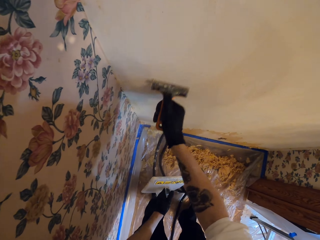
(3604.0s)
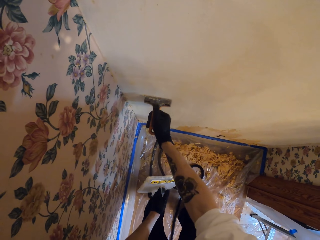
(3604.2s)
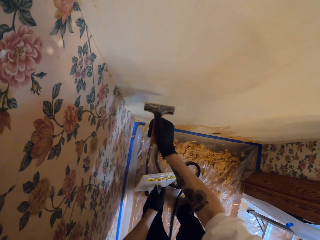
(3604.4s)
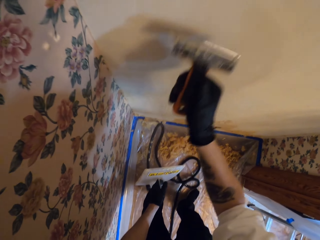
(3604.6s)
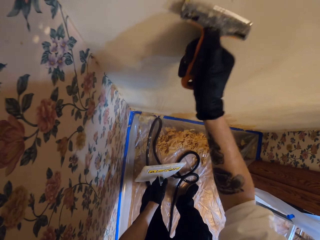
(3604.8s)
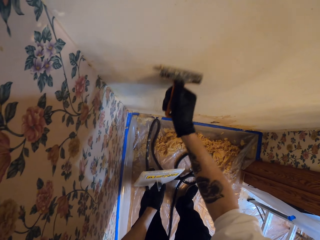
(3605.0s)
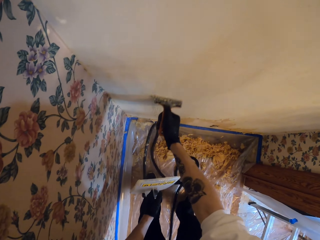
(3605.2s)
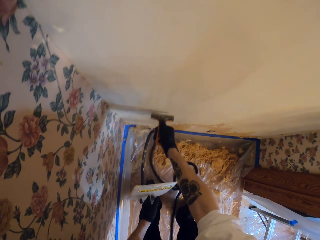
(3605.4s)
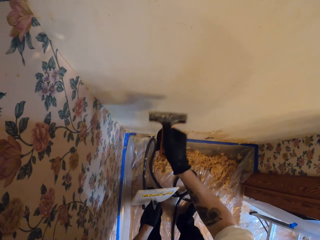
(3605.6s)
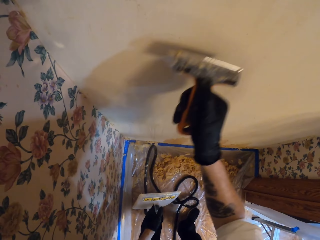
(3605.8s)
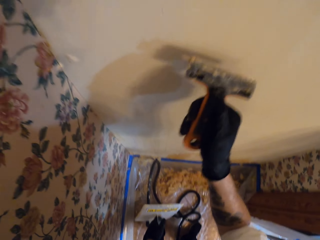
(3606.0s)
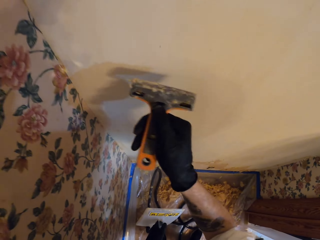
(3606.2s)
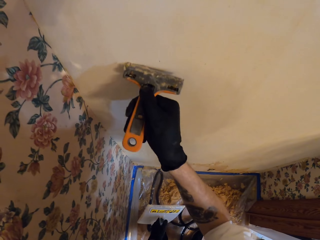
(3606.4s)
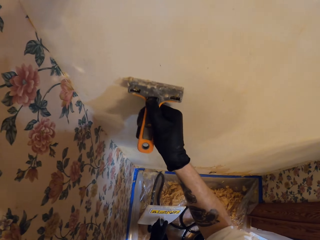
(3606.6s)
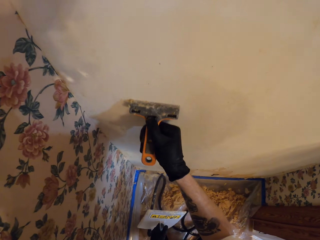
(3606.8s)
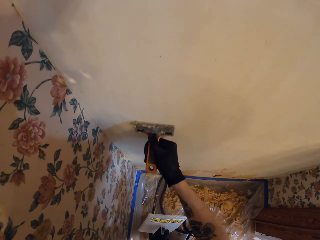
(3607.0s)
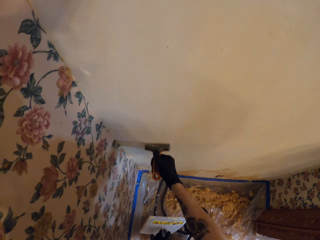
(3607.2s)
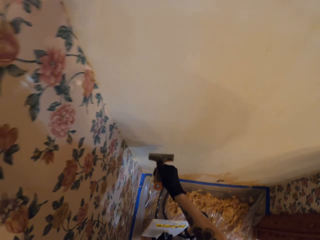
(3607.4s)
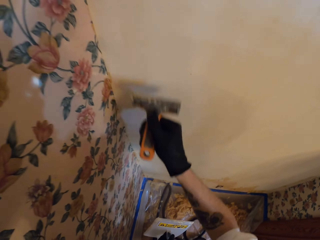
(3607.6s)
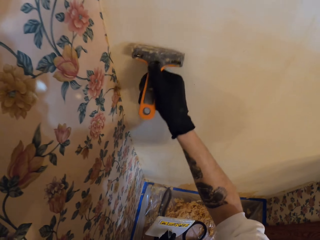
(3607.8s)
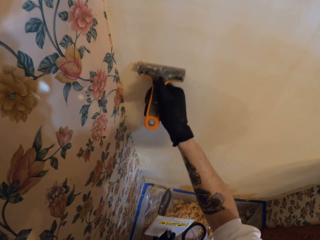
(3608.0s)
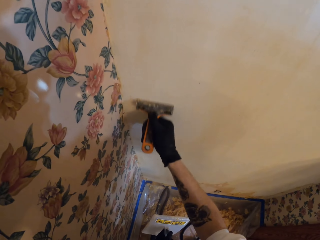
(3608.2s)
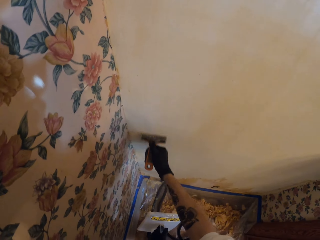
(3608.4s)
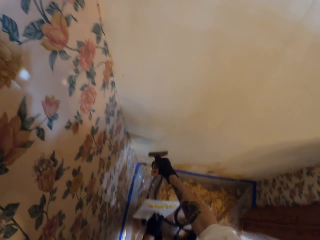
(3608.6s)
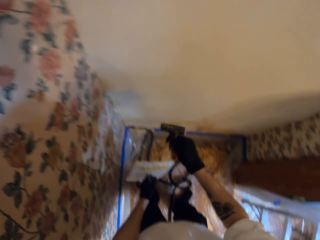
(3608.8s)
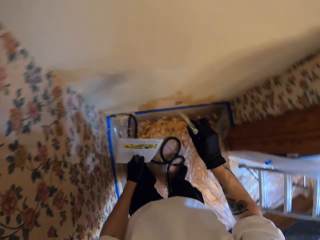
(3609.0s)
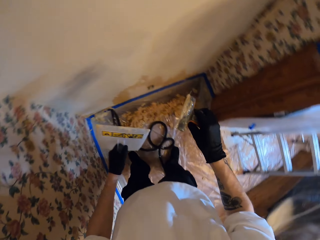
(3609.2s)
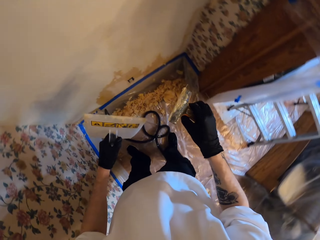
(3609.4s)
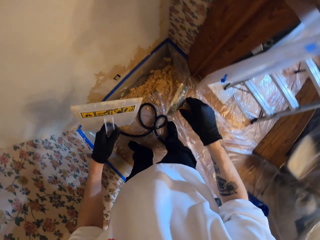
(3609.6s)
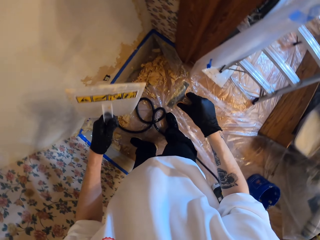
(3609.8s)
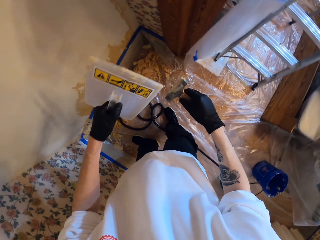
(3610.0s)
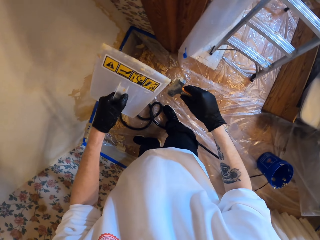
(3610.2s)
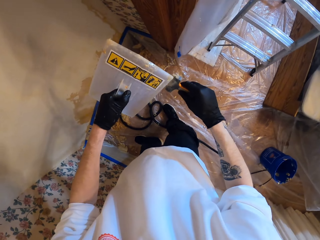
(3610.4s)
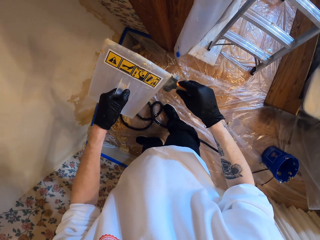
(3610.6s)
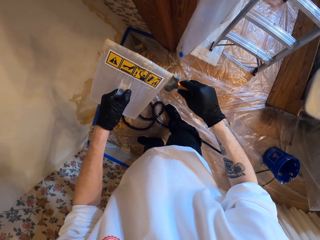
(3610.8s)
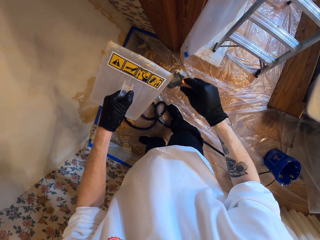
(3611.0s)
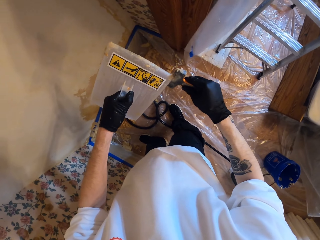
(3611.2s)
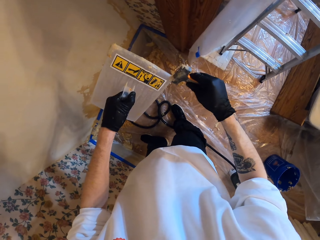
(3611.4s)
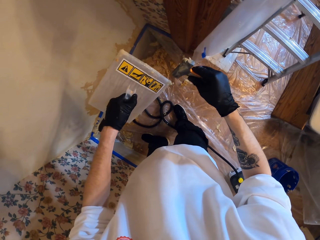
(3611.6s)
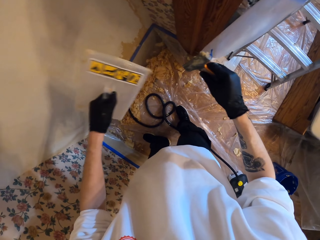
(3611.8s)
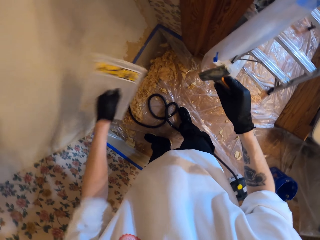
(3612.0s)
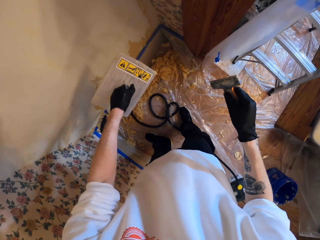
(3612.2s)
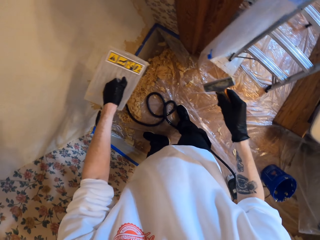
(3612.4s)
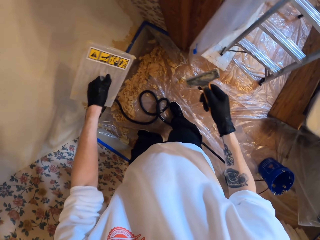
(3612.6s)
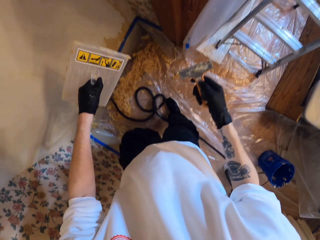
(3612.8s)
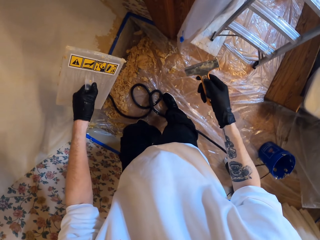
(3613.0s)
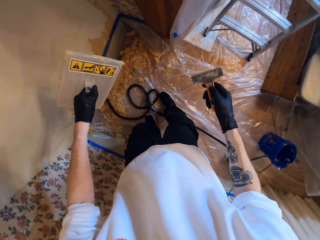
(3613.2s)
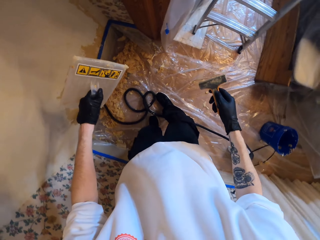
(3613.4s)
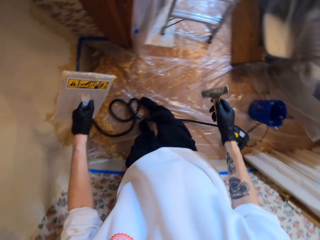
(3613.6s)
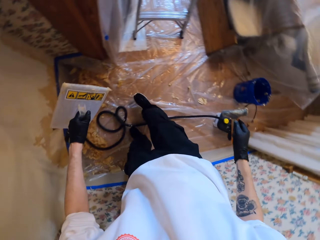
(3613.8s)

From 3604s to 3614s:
The camera wearer scrapes the steam wallpaper stripper. They remove paint from the scraper.

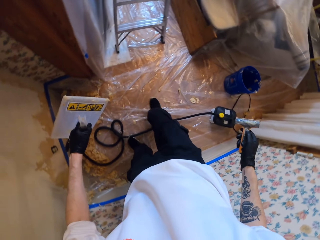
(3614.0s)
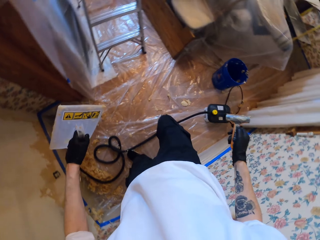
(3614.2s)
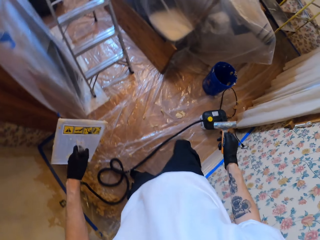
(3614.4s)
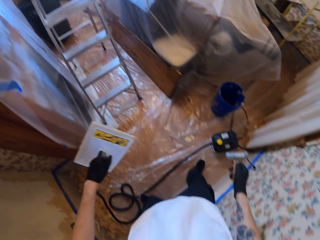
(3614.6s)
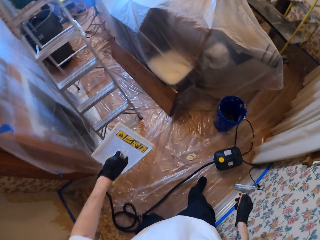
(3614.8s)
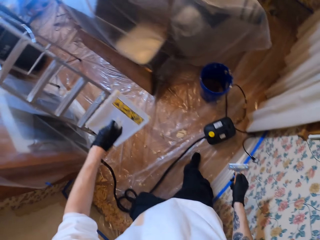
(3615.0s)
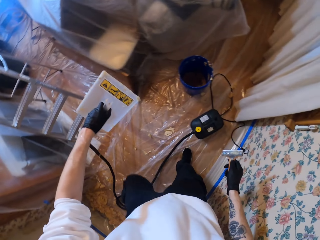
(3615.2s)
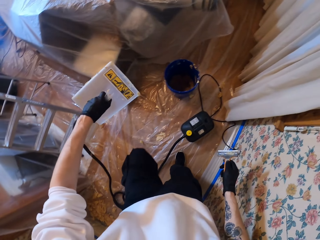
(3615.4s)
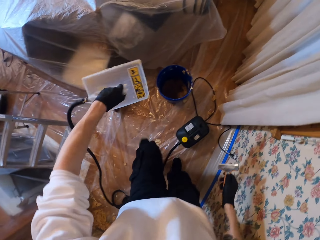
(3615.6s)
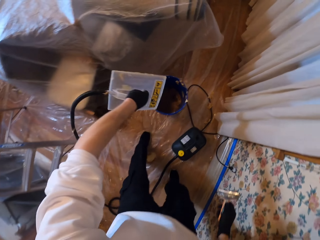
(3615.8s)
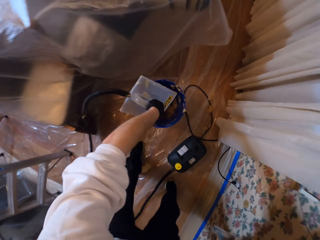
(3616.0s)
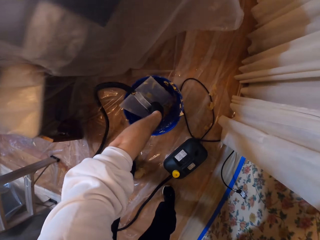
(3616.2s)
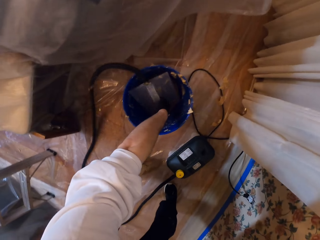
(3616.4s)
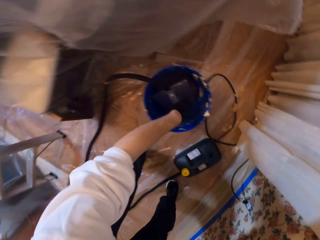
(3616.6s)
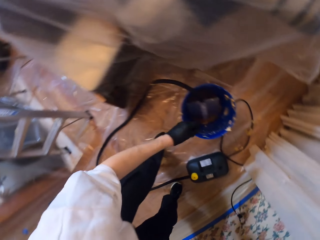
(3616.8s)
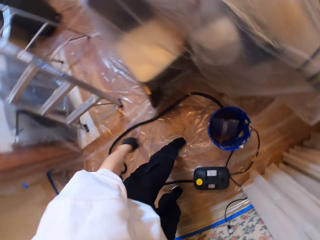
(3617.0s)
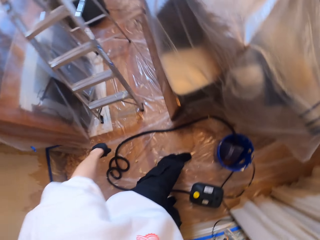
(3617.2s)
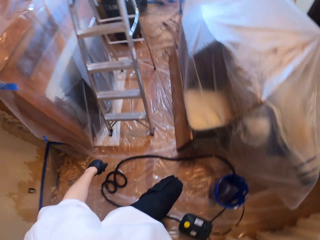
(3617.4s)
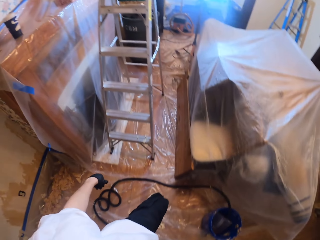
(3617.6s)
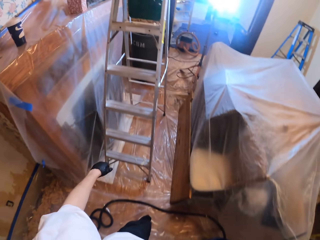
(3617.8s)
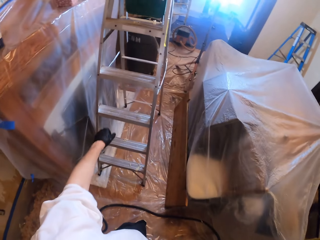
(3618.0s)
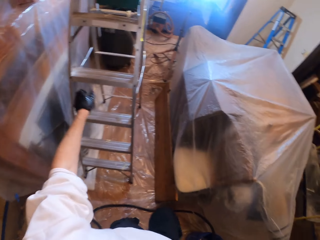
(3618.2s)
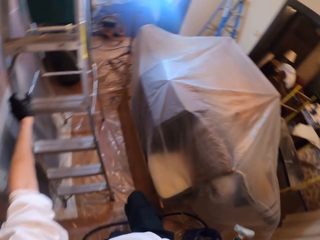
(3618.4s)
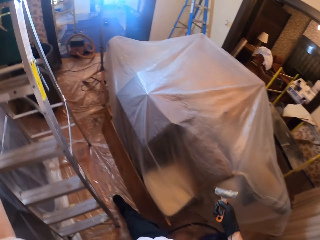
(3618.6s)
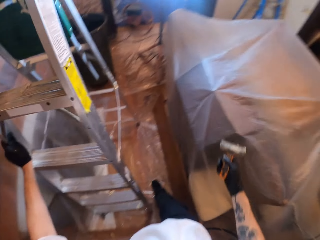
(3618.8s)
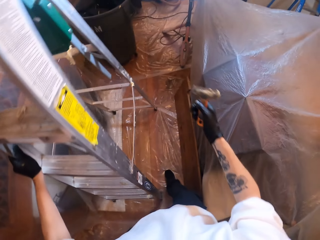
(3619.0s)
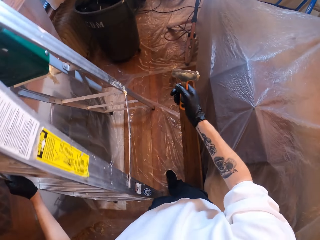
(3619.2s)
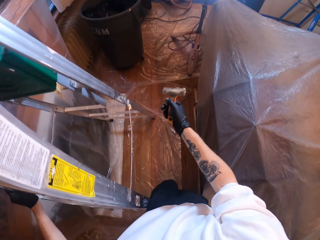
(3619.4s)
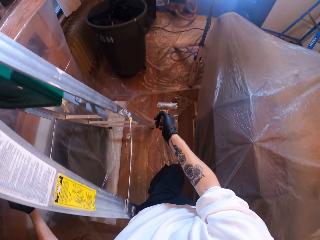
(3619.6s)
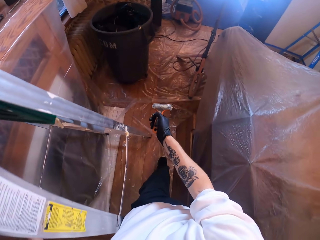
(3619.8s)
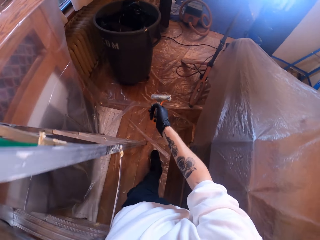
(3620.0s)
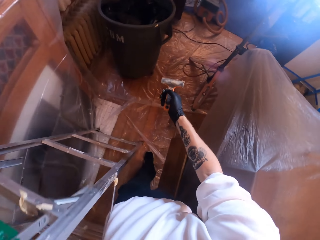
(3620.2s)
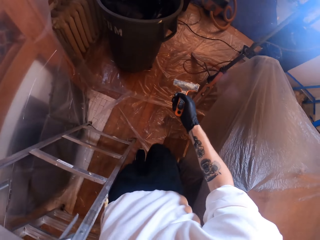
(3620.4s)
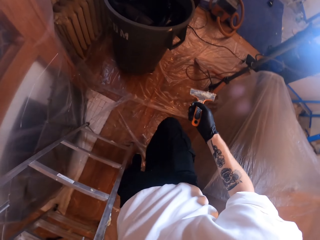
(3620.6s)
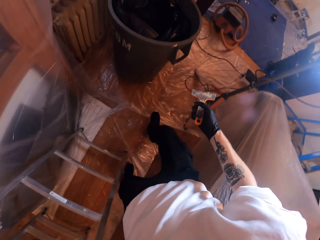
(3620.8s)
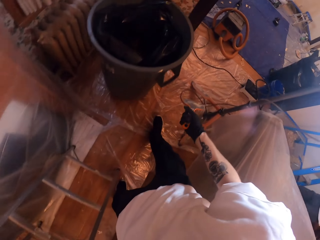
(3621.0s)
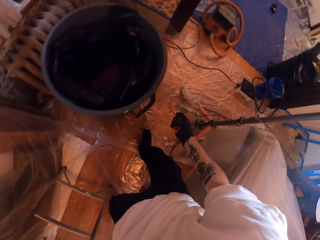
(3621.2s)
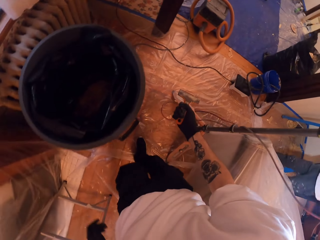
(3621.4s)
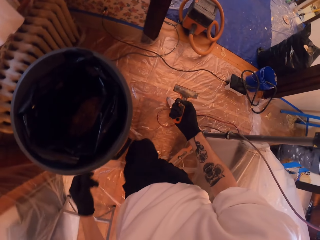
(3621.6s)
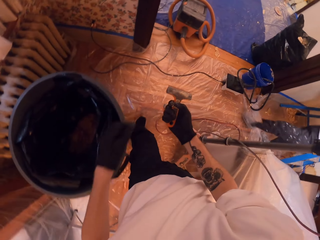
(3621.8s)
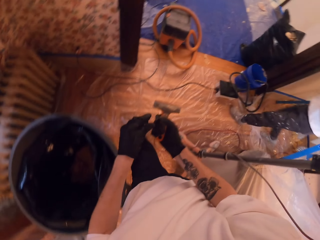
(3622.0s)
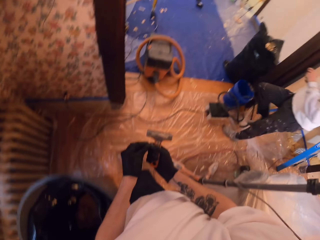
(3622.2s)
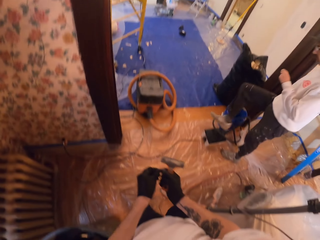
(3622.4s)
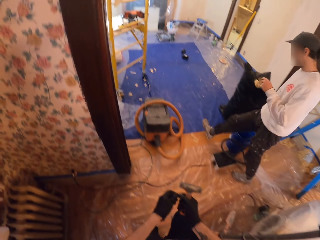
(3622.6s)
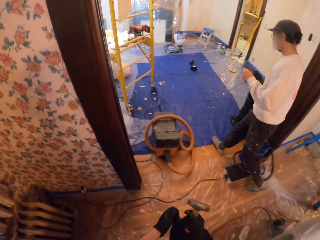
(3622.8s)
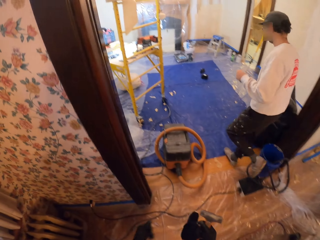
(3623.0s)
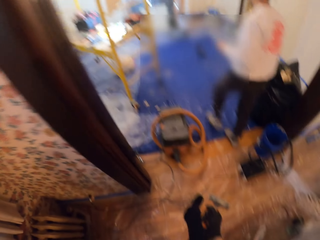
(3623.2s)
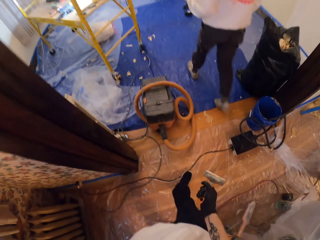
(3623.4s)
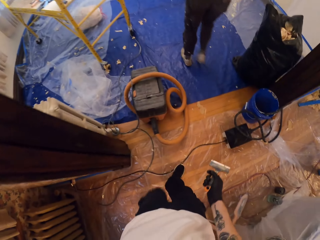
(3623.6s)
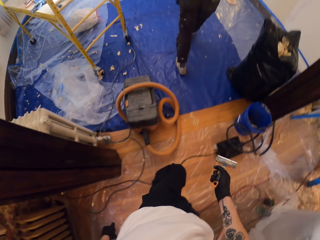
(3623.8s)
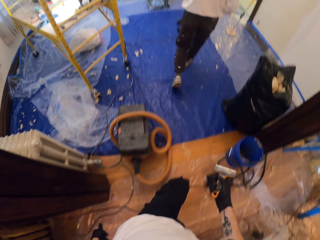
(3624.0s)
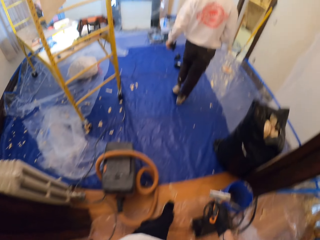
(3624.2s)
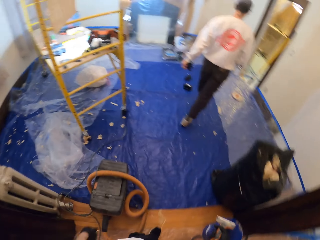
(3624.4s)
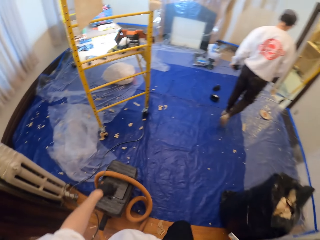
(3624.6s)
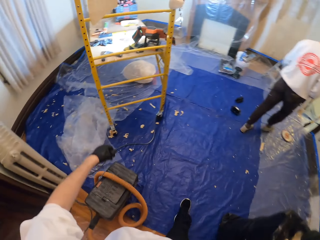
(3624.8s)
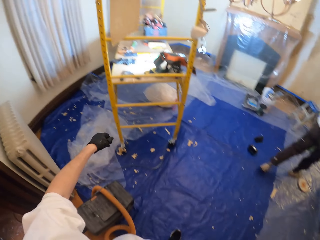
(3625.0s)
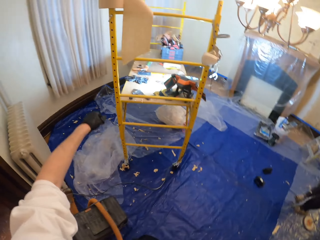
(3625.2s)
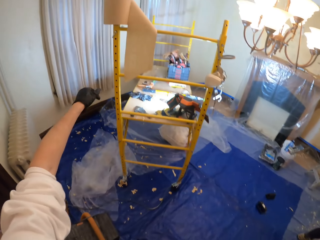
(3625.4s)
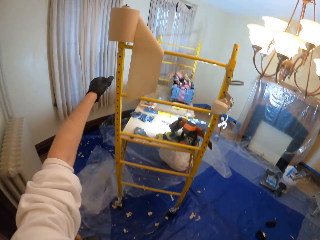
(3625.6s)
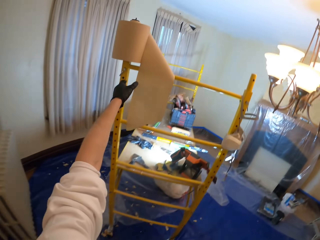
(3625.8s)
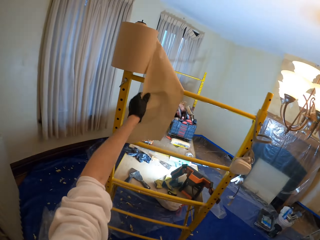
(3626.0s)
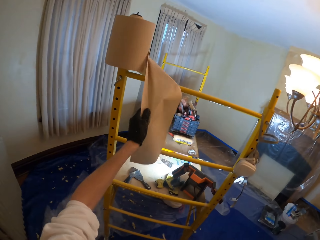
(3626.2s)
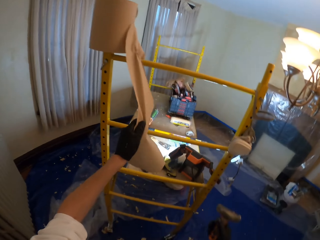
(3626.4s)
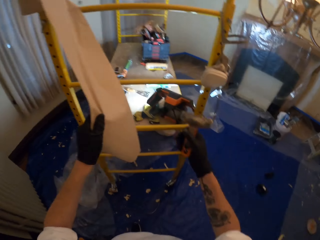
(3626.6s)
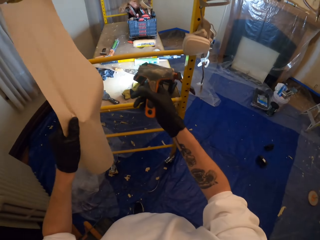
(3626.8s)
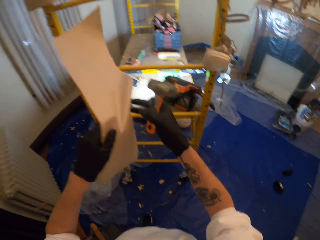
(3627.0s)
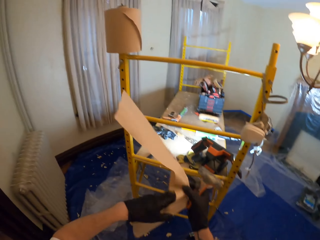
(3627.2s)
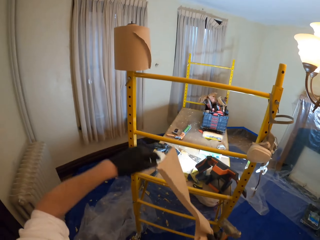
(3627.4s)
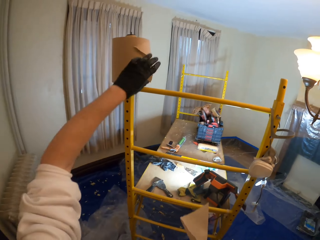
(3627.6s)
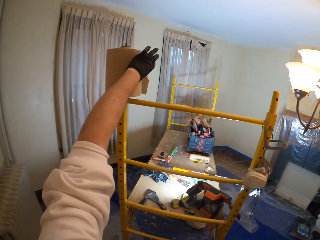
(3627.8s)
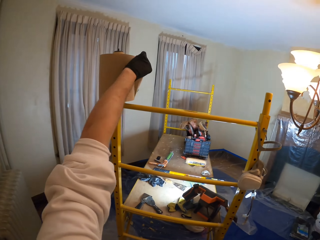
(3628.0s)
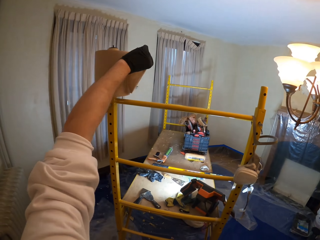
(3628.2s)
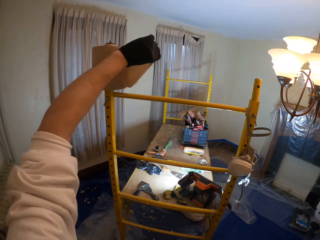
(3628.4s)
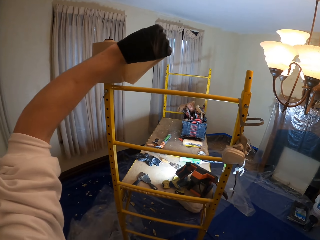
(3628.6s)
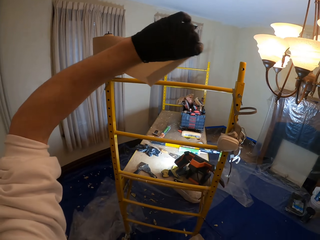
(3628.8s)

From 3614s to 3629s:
The camera wearer puts the steam wallpaper stripper in the bucket. They walk around. They hold a ladder. They pull a tissue paper.
